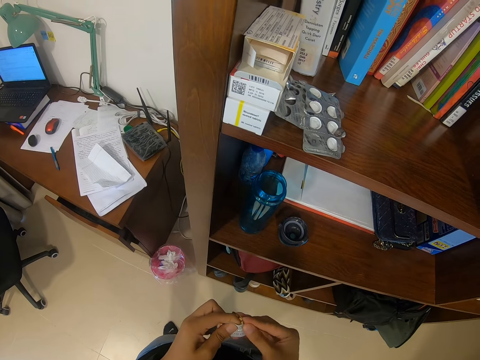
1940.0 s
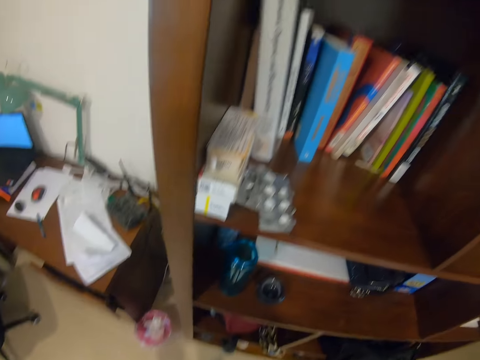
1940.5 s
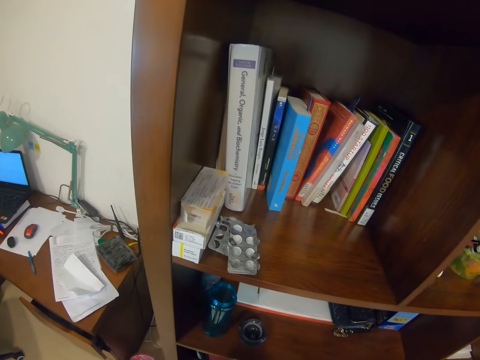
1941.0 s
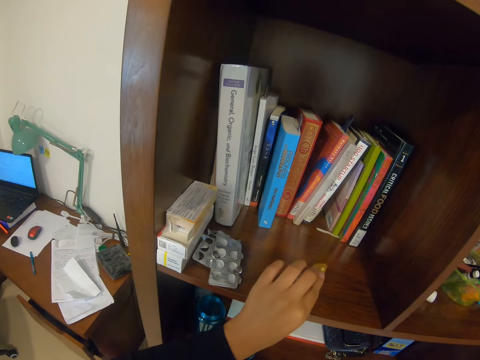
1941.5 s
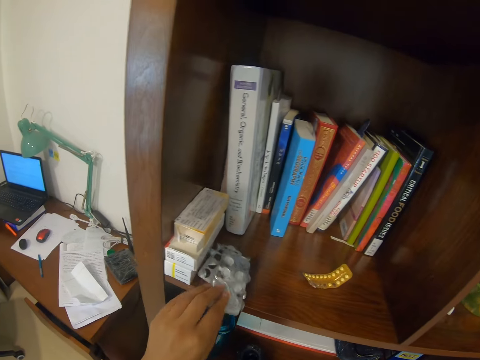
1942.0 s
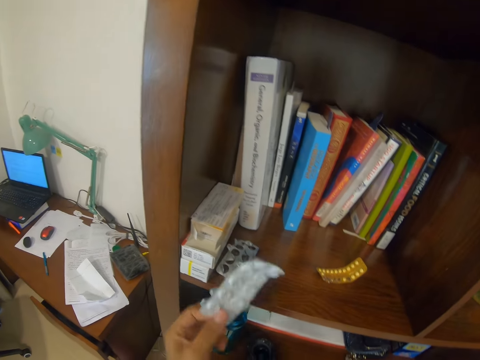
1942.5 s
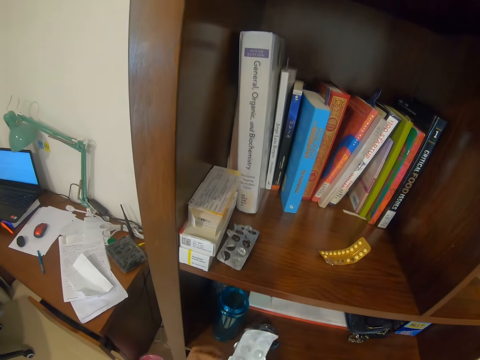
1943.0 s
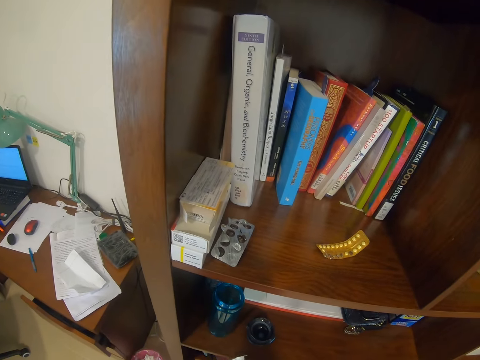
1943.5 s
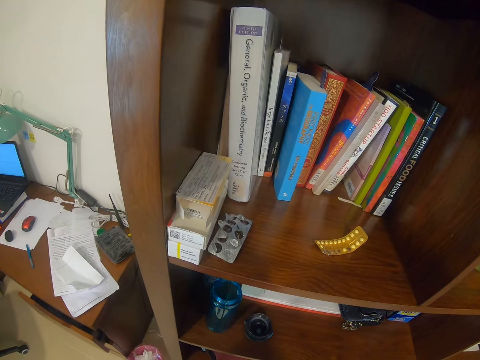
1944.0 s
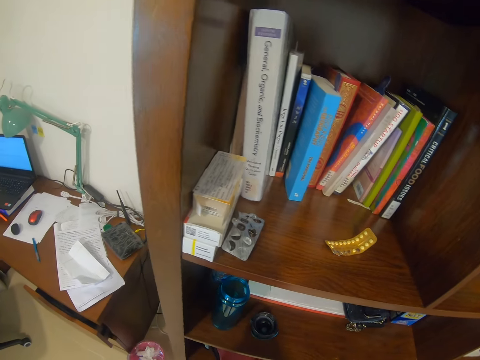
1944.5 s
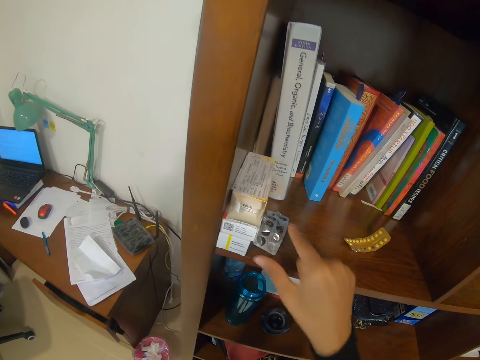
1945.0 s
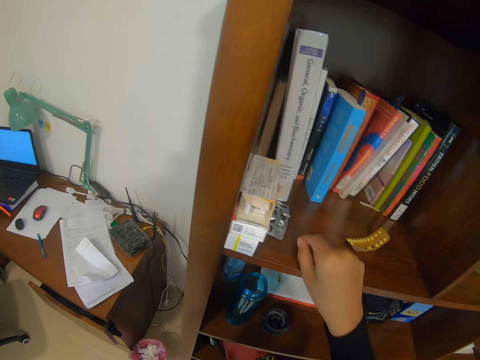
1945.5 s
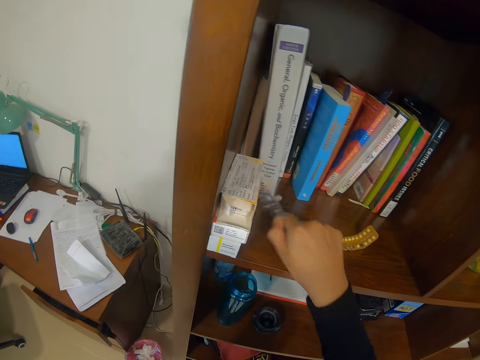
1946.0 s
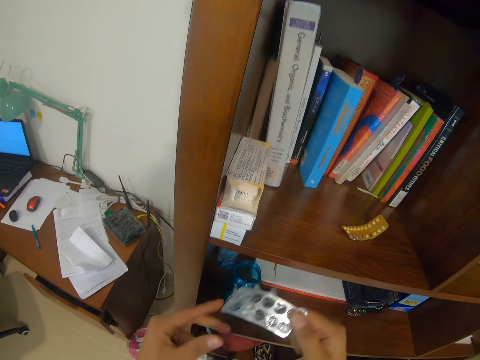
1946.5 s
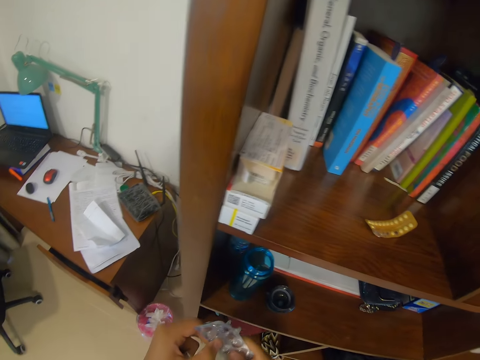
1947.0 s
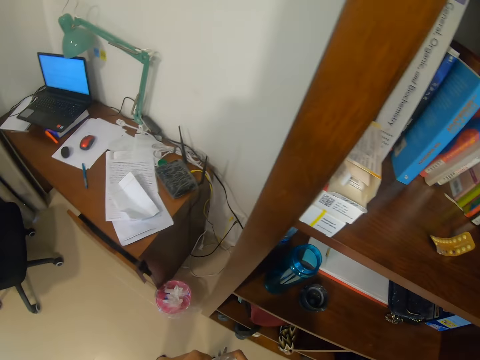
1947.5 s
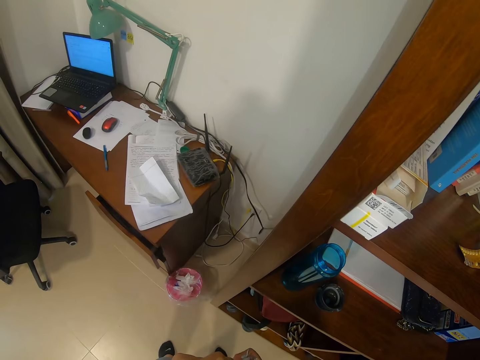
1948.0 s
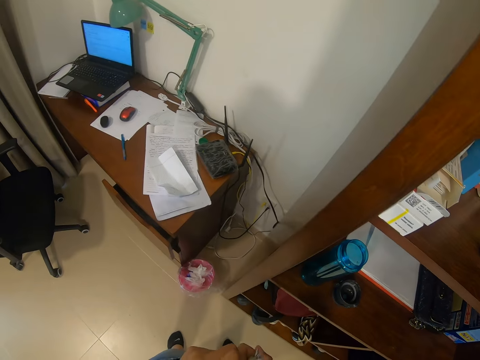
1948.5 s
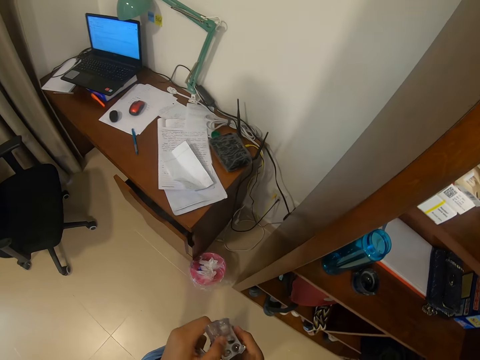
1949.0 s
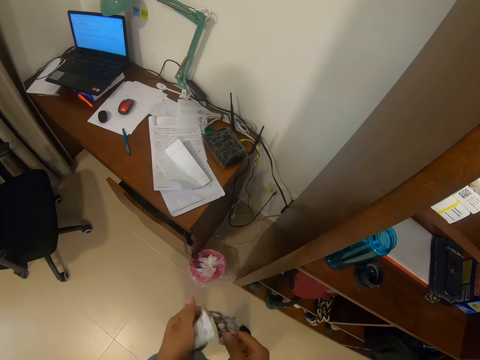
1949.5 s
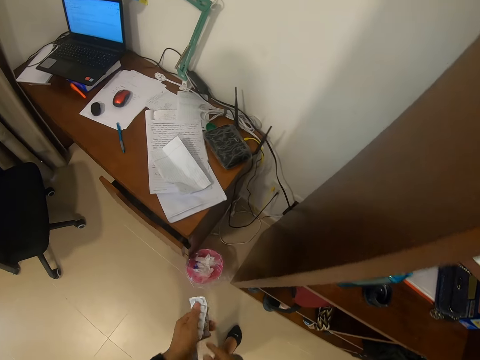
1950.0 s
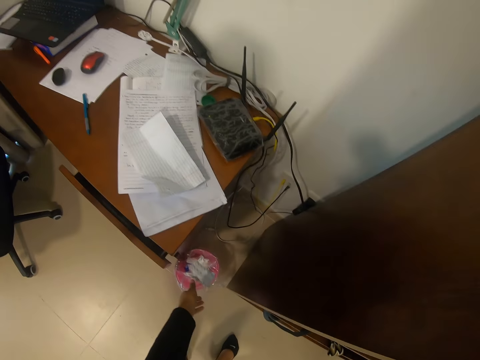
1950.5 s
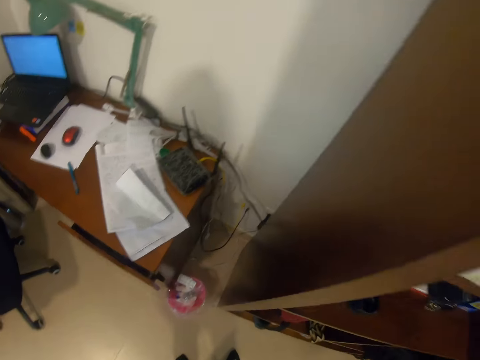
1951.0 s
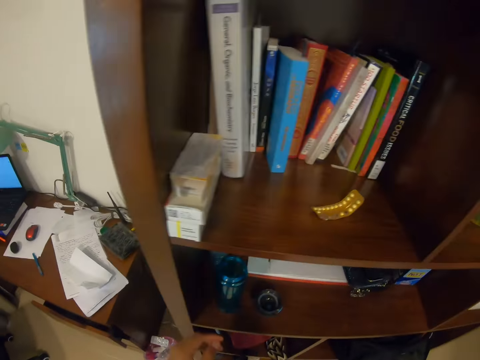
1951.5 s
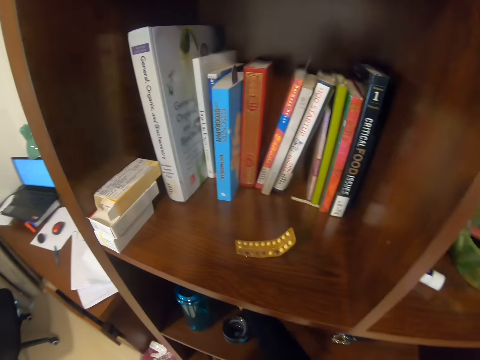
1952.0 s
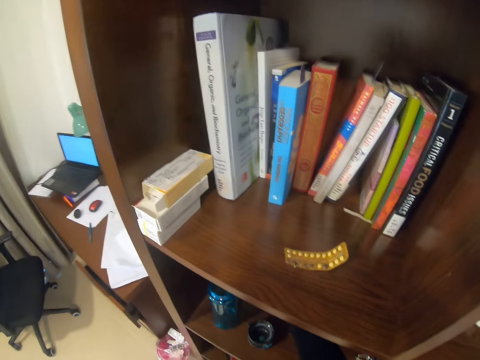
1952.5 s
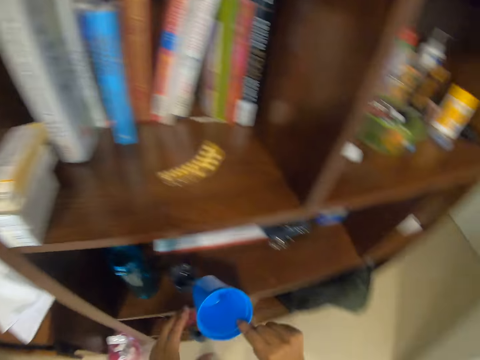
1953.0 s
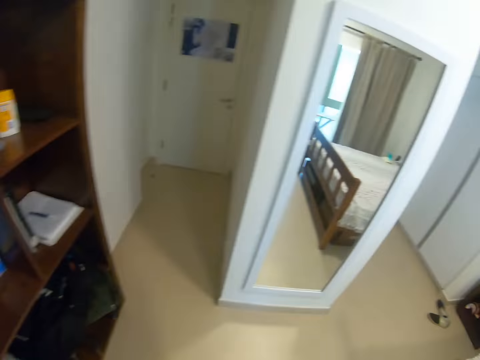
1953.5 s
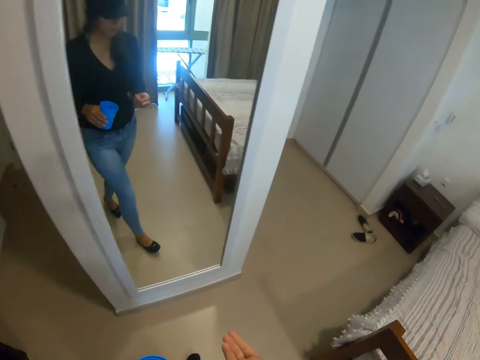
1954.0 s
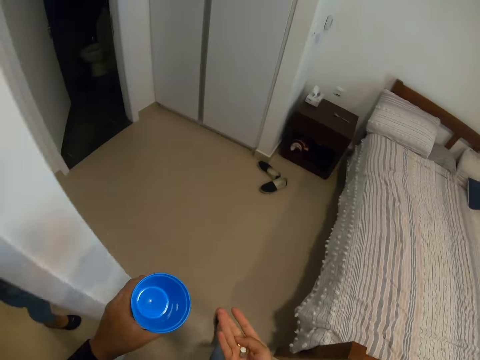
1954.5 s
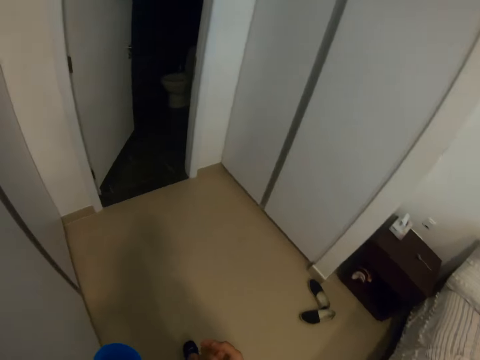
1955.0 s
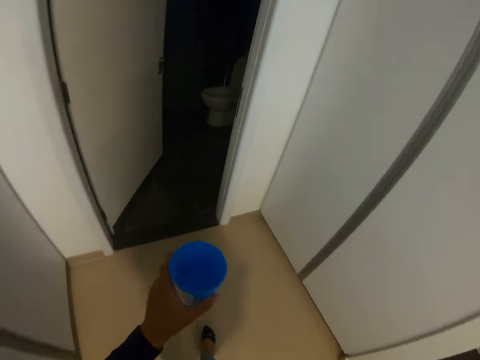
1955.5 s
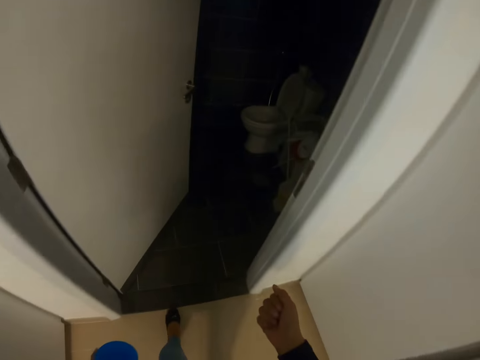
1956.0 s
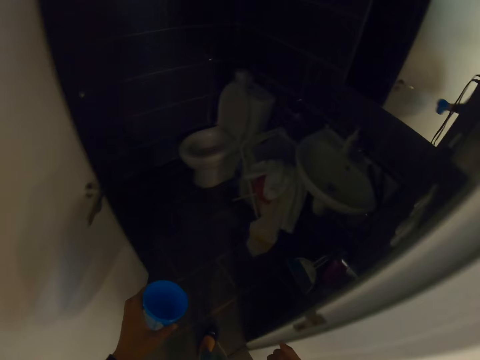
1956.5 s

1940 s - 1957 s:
The camera wearer returns the tablets or painkillers back on the shelf. They pick up the tablets. They break the painkiller's sachet. They throw a tablet packet into a litterbin. They pick up a cup of water.

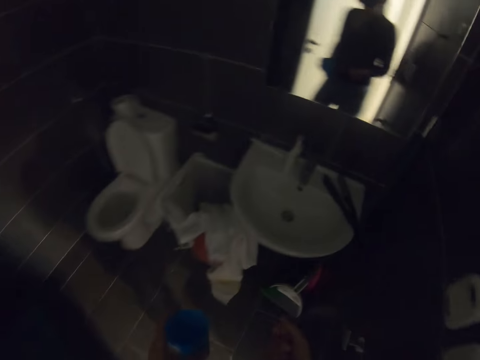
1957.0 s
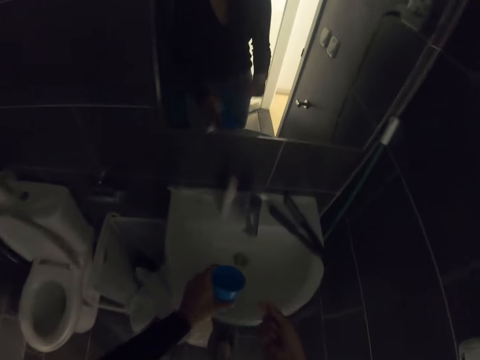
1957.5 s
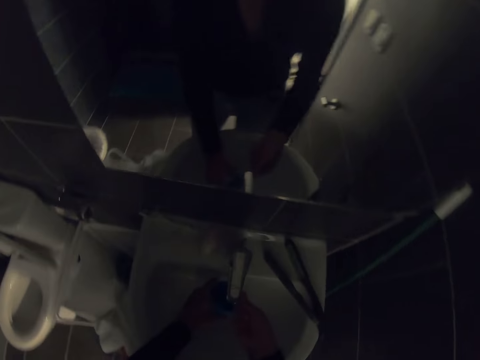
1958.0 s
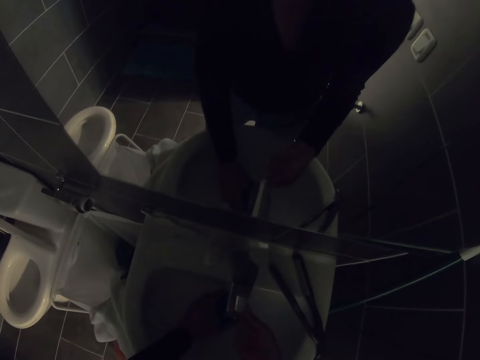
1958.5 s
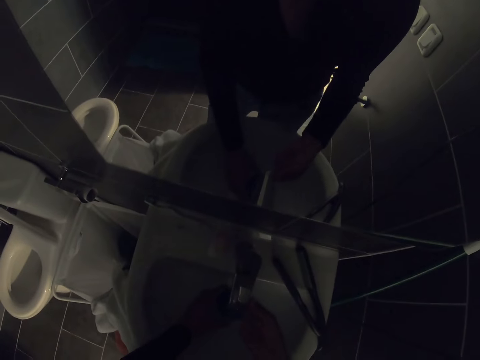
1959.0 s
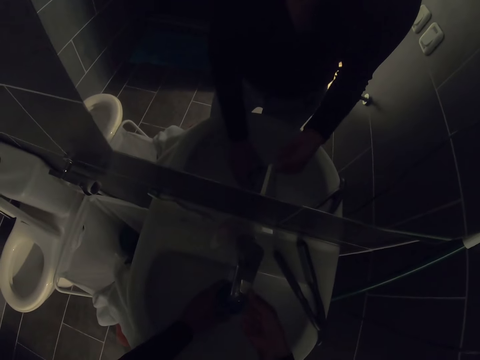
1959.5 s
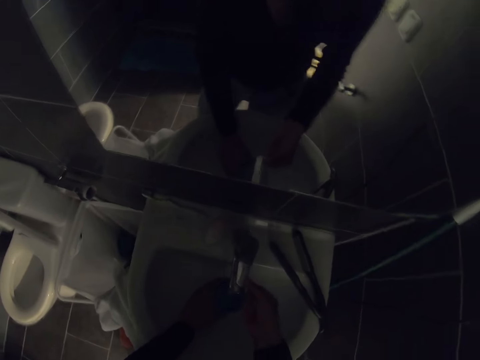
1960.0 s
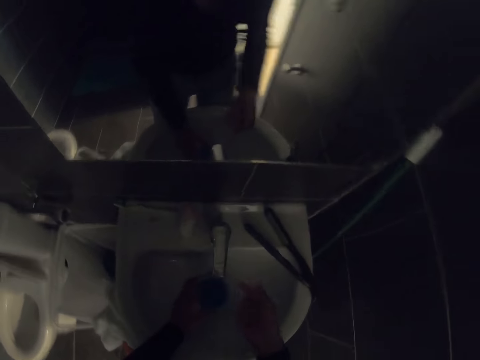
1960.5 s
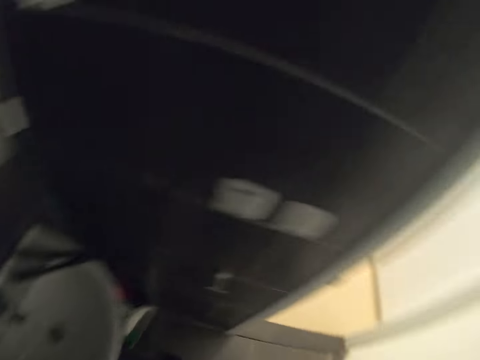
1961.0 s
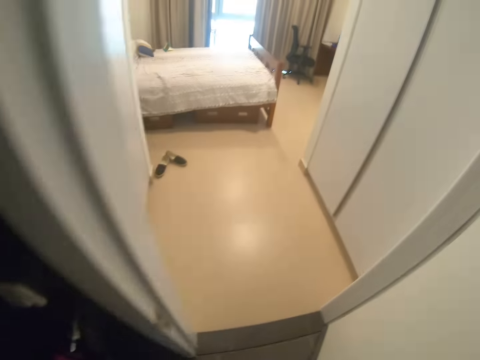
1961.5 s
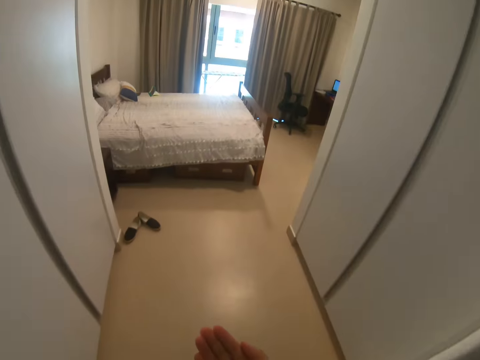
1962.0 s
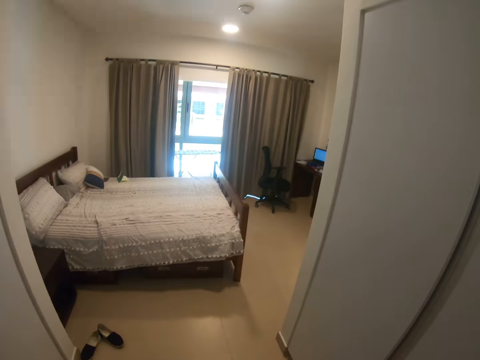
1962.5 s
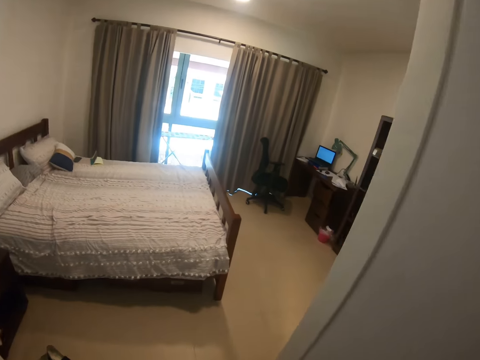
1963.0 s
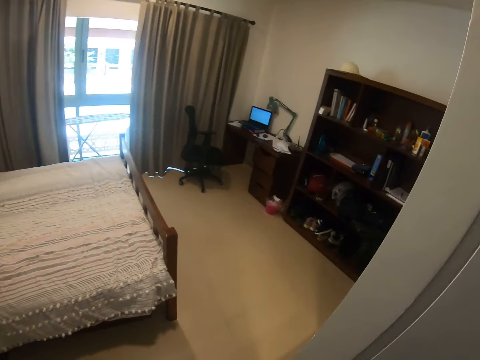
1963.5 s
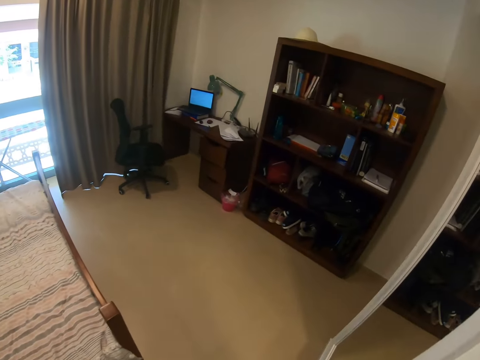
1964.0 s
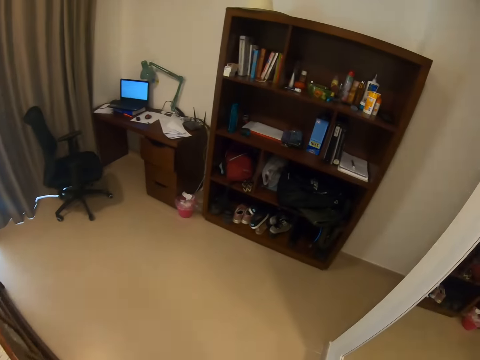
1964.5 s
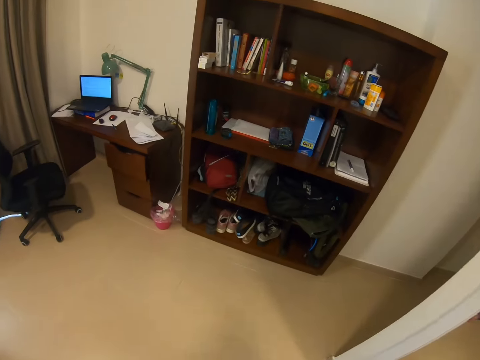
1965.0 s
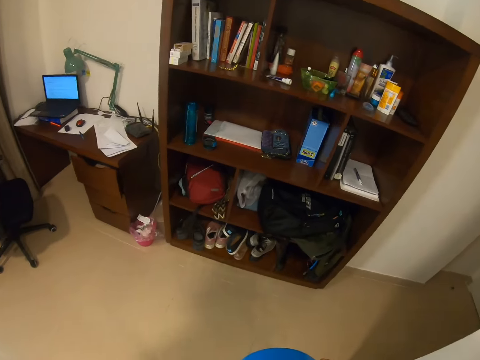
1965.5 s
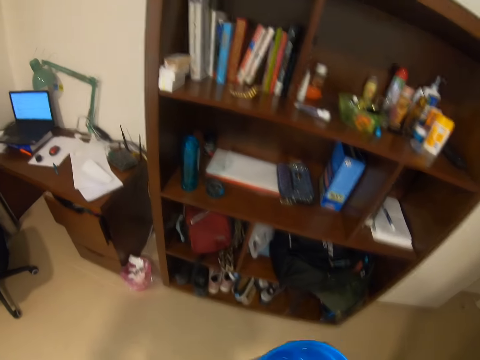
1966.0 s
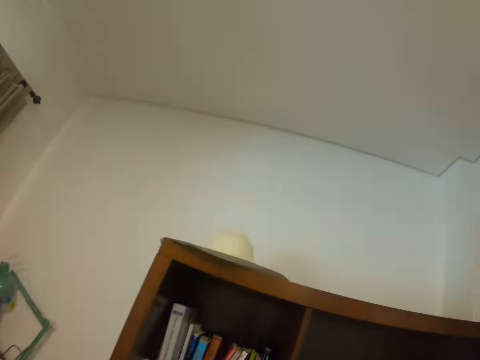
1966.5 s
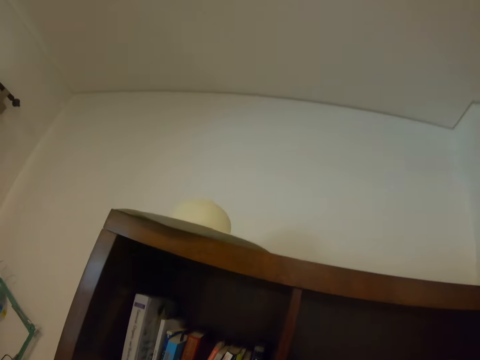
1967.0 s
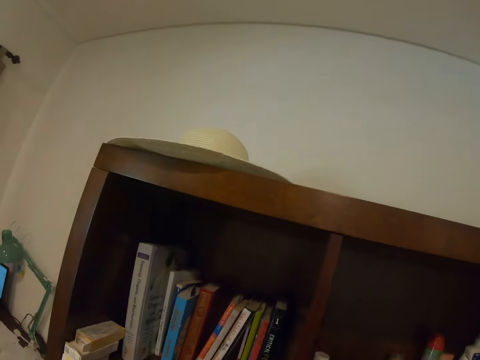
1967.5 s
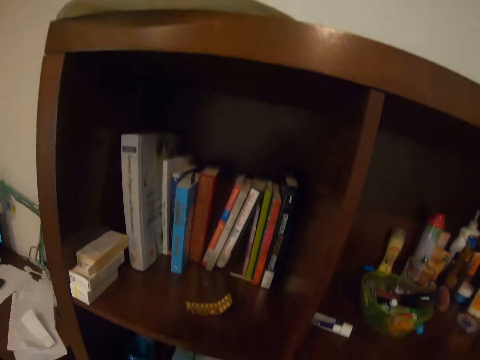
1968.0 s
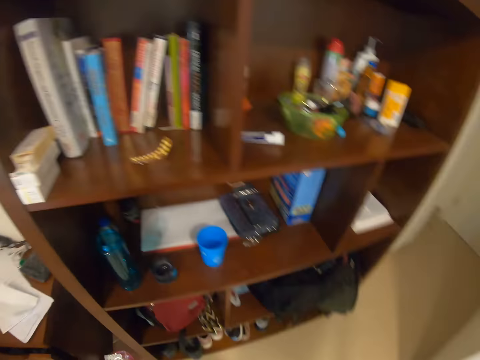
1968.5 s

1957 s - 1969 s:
The camera wearer opens a water tap. They close the tap. They drink the water.
